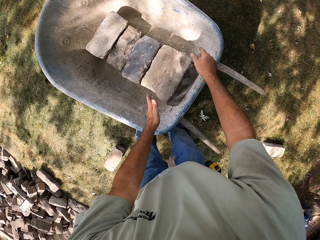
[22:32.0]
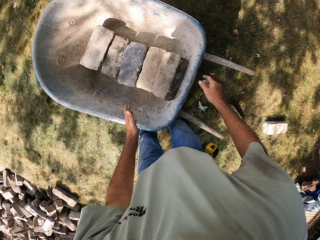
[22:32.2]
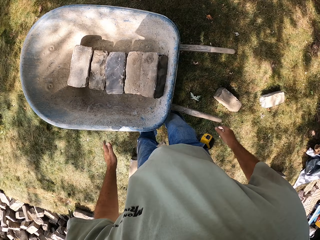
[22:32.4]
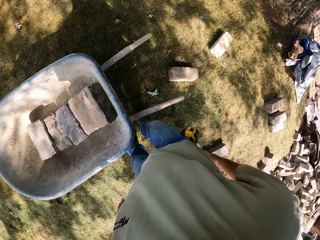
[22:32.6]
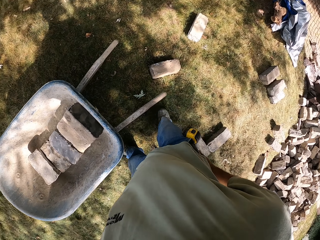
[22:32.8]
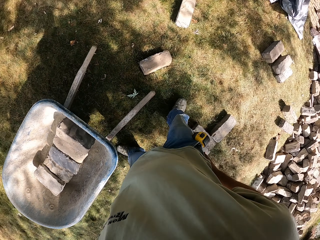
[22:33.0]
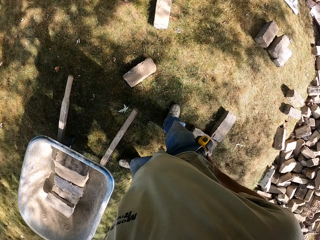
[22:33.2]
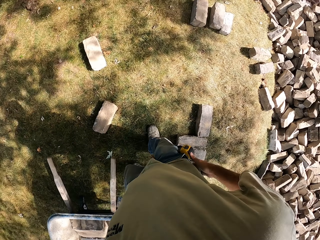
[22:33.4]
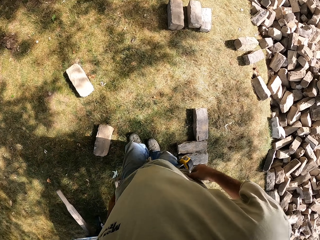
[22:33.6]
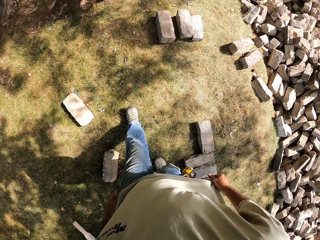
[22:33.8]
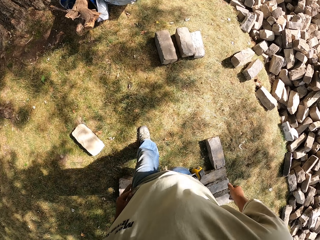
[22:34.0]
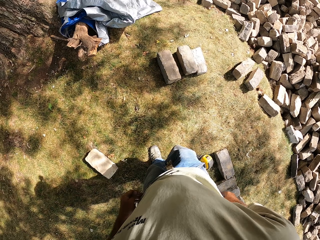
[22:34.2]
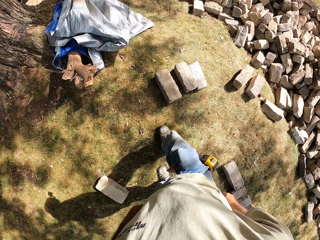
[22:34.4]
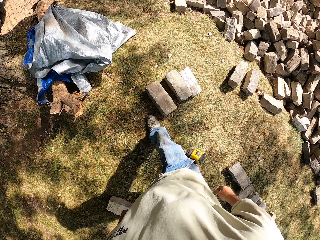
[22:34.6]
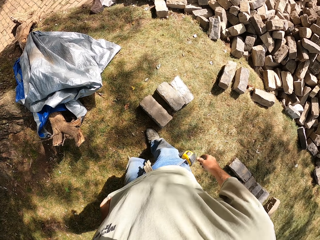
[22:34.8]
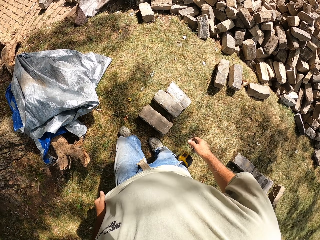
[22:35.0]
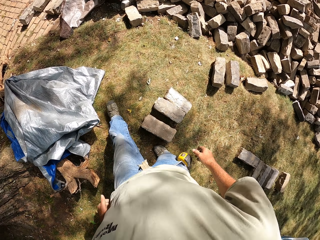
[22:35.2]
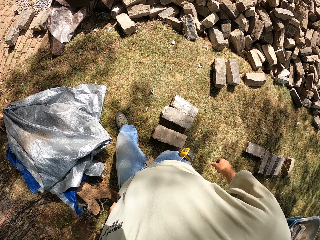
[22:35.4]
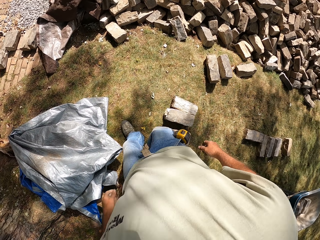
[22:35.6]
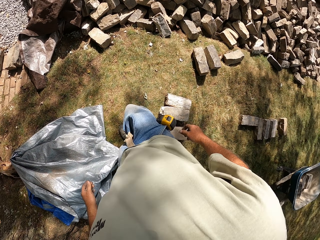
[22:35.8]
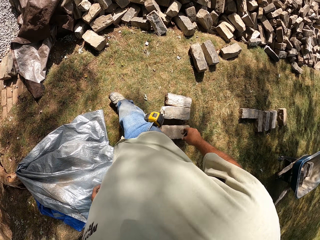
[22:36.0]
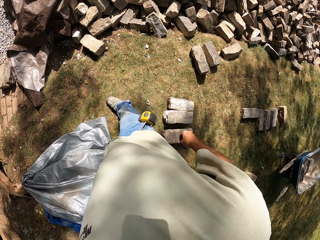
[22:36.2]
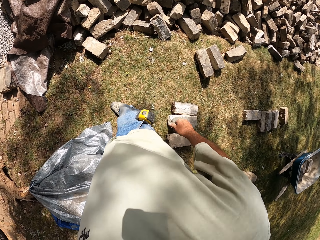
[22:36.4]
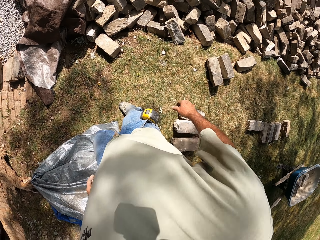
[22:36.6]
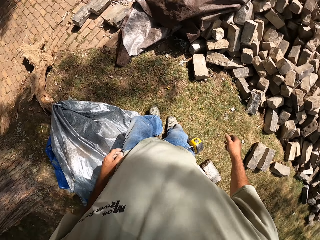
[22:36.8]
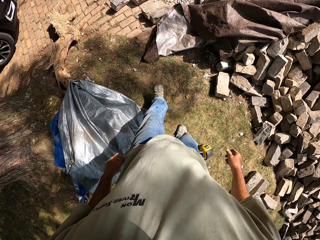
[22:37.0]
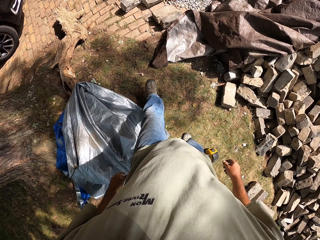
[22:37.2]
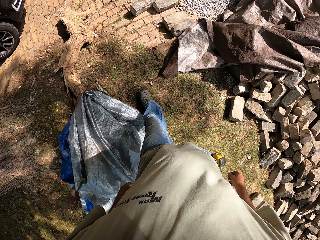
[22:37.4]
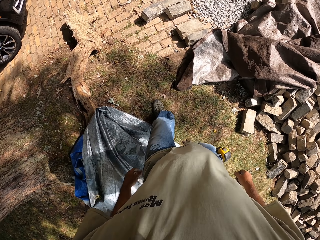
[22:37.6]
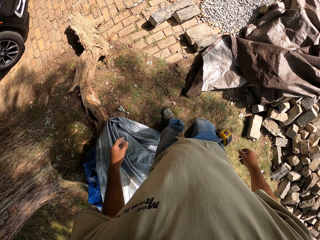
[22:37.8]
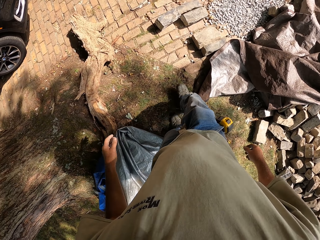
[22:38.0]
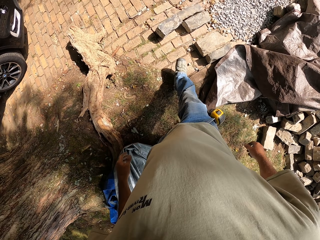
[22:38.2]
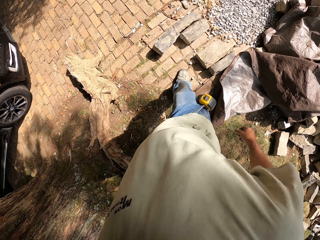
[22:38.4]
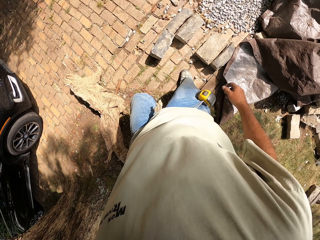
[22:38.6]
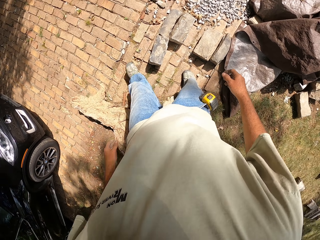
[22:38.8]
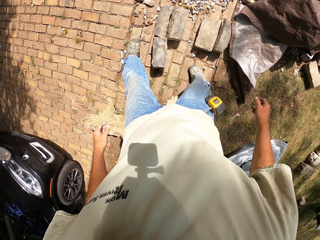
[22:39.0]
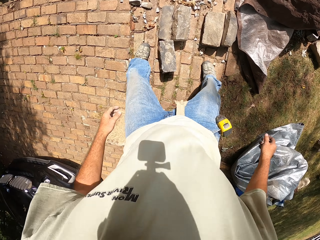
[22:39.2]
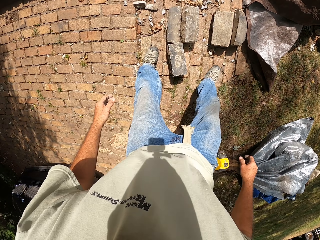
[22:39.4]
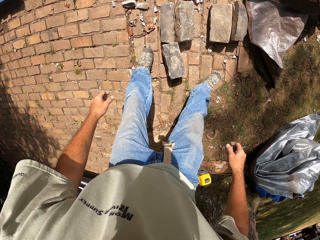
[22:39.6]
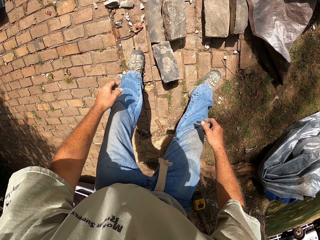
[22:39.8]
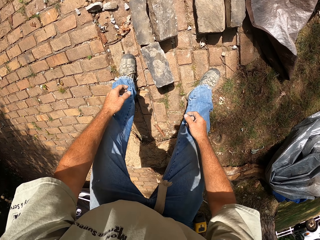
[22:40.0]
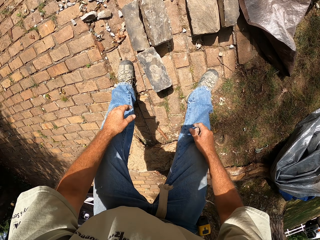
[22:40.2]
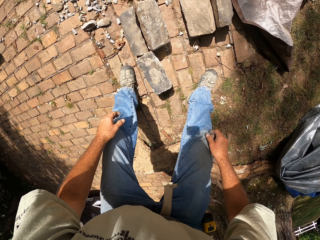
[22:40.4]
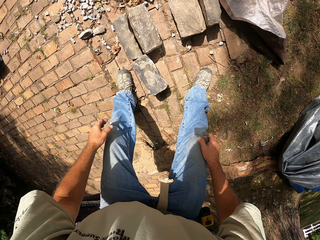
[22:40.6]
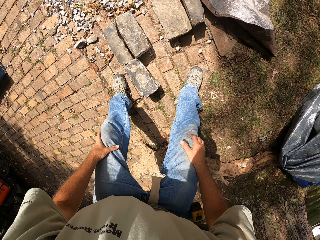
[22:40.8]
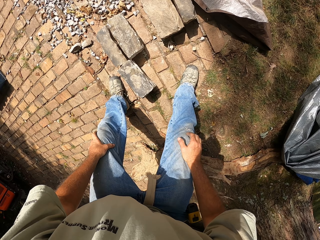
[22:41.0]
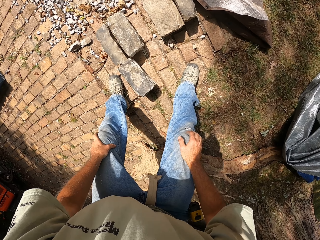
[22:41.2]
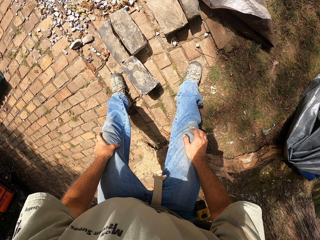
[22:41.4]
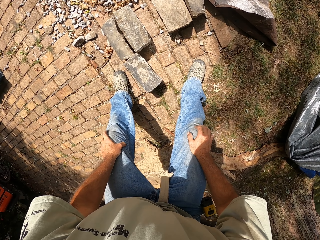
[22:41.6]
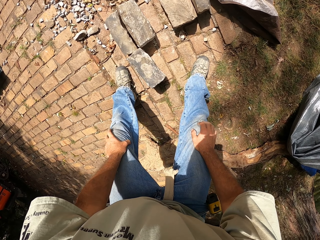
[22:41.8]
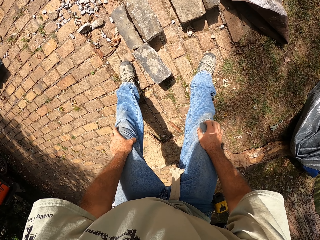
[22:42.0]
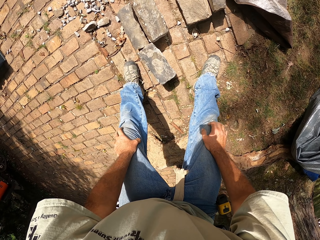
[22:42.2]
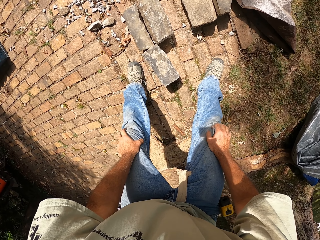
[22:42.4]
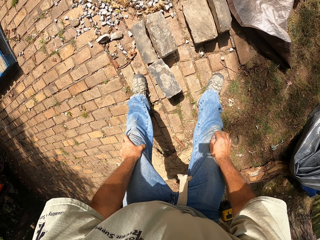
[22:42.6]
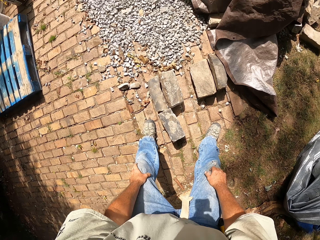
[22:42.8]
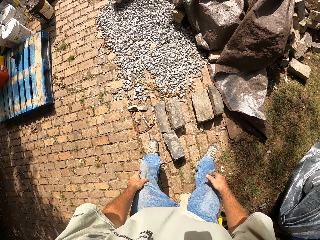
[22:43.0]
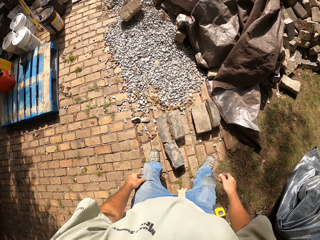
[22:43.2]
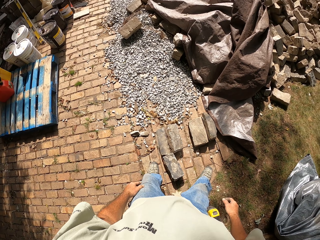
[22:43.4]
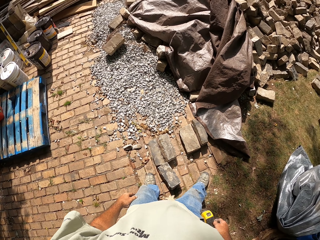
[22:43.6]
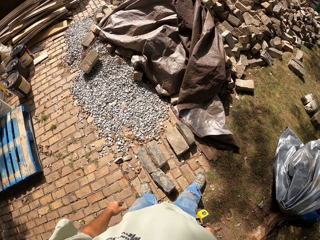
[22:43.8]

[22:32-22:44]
The camera wearer drops the stone on a wheelbarrow. They walk around the construction site.

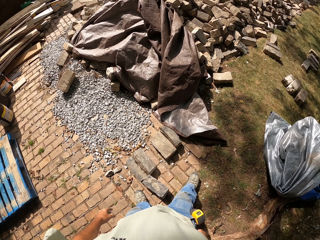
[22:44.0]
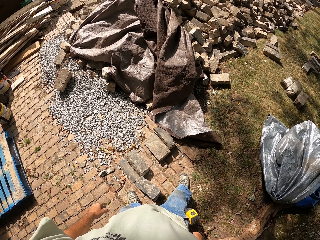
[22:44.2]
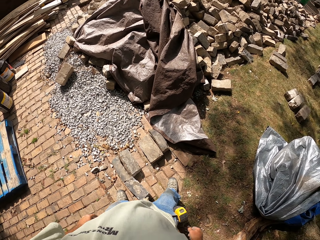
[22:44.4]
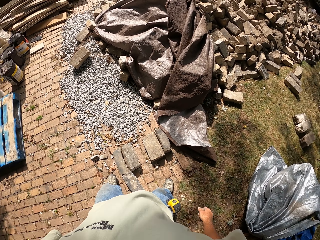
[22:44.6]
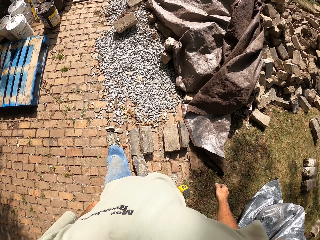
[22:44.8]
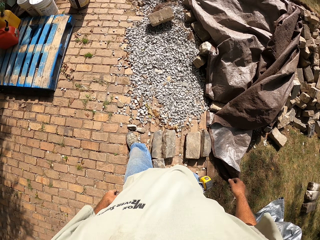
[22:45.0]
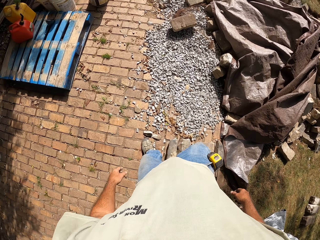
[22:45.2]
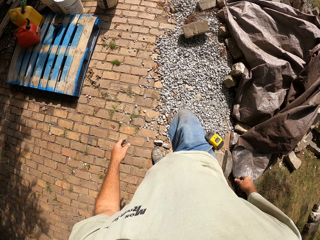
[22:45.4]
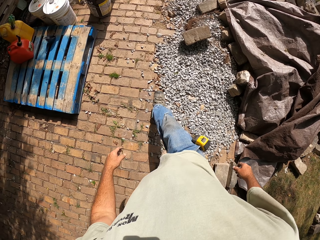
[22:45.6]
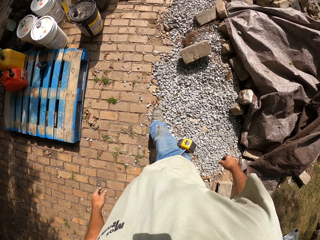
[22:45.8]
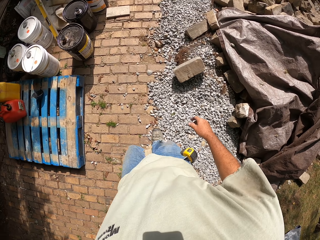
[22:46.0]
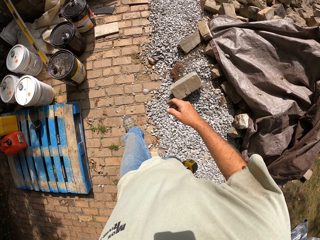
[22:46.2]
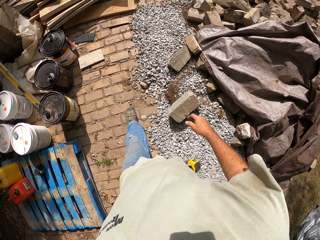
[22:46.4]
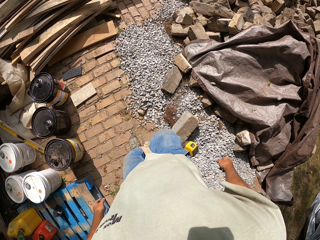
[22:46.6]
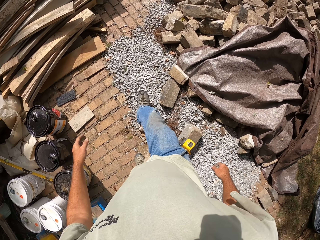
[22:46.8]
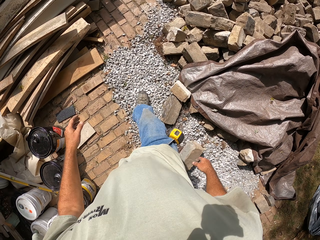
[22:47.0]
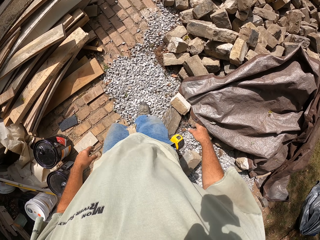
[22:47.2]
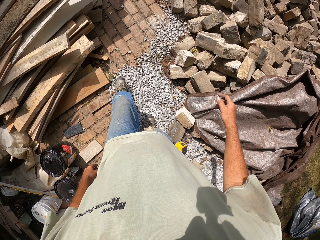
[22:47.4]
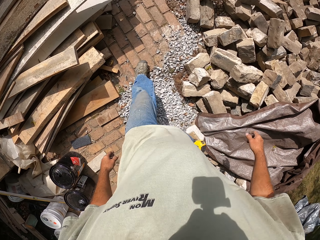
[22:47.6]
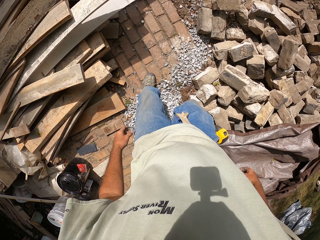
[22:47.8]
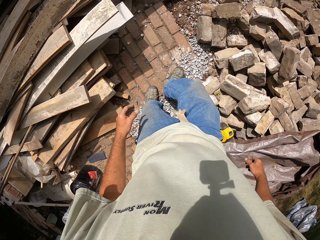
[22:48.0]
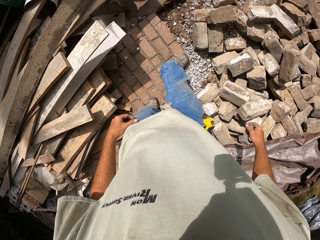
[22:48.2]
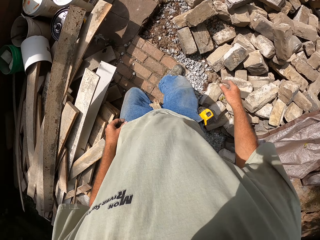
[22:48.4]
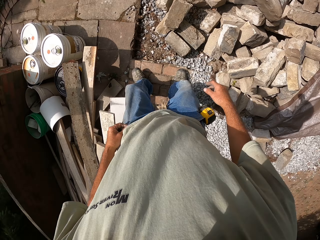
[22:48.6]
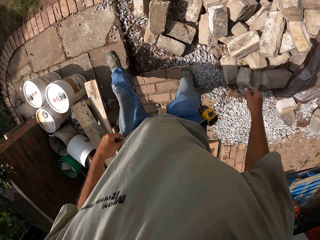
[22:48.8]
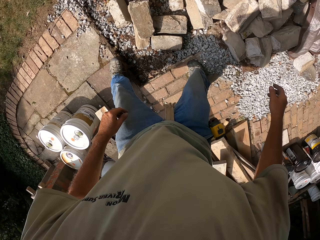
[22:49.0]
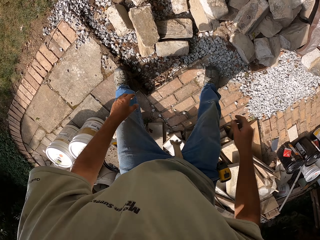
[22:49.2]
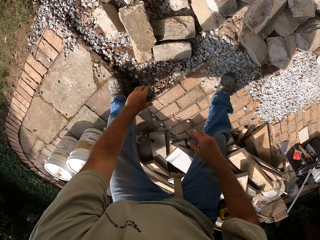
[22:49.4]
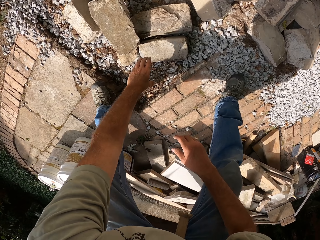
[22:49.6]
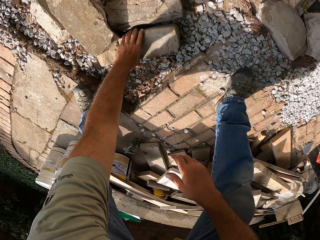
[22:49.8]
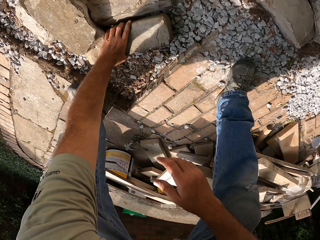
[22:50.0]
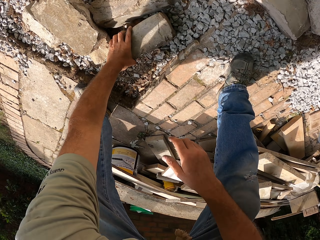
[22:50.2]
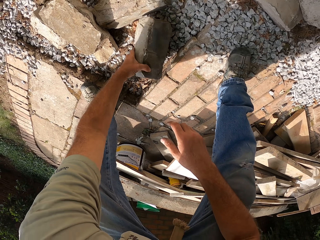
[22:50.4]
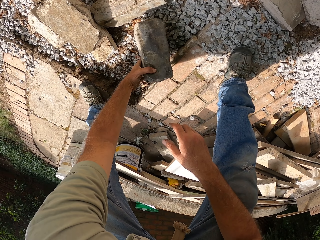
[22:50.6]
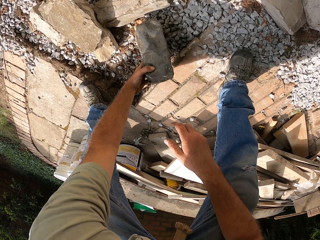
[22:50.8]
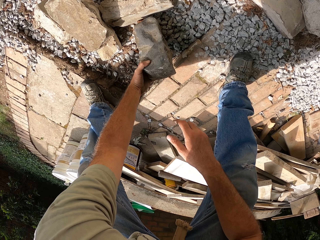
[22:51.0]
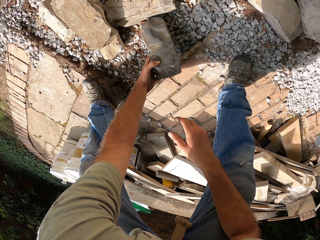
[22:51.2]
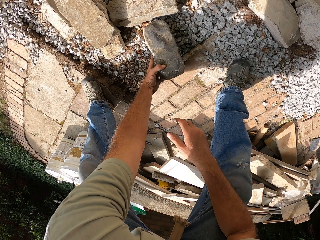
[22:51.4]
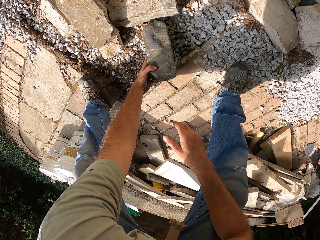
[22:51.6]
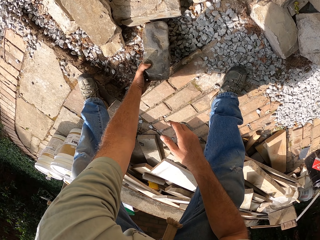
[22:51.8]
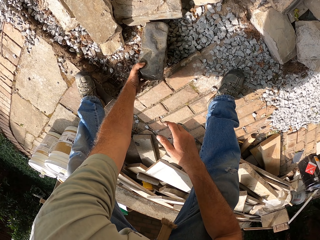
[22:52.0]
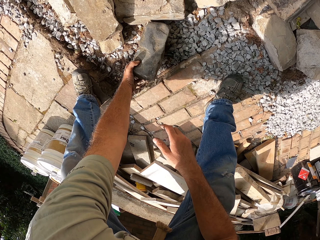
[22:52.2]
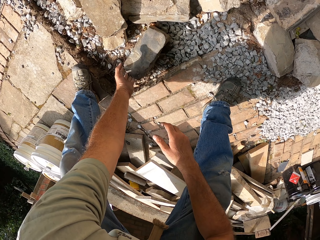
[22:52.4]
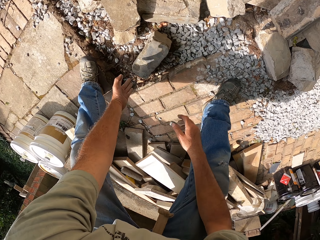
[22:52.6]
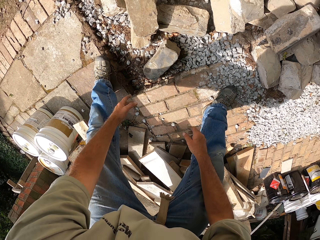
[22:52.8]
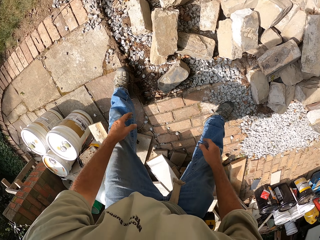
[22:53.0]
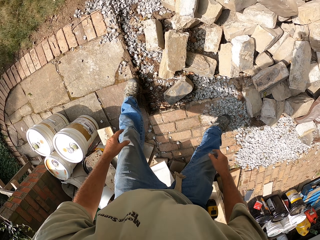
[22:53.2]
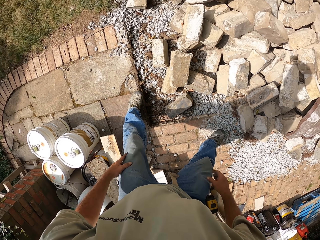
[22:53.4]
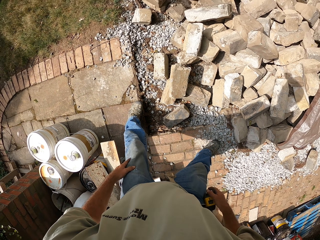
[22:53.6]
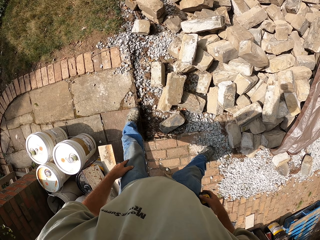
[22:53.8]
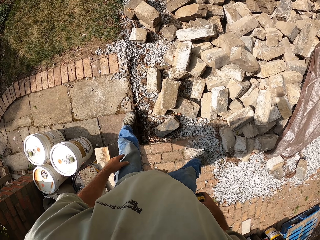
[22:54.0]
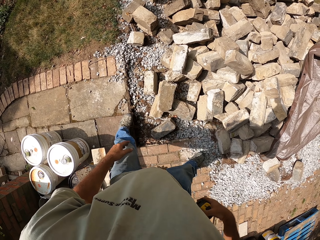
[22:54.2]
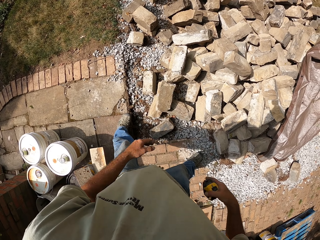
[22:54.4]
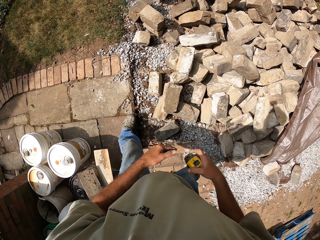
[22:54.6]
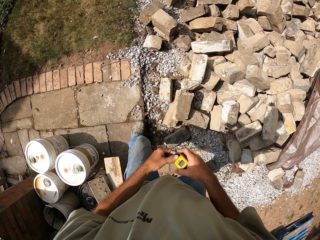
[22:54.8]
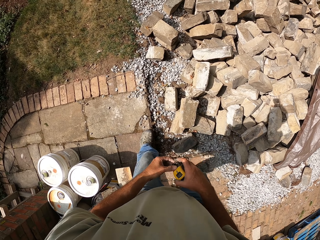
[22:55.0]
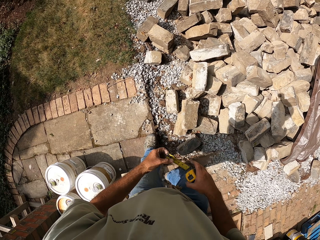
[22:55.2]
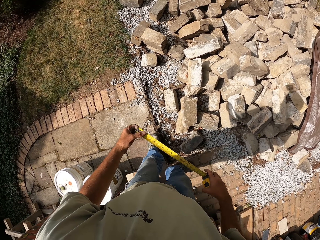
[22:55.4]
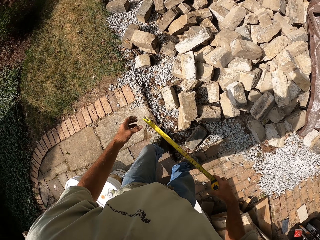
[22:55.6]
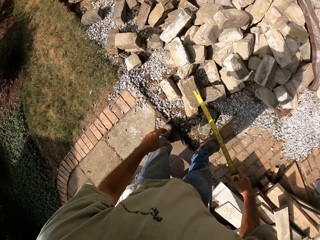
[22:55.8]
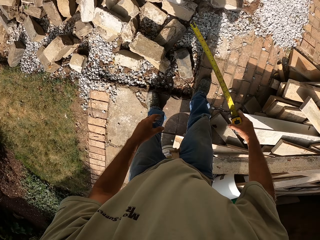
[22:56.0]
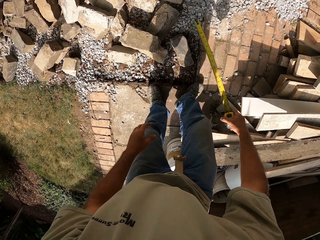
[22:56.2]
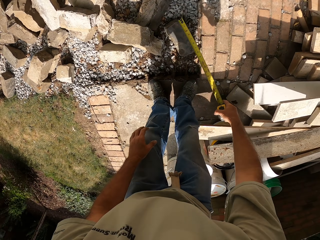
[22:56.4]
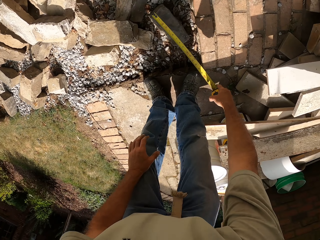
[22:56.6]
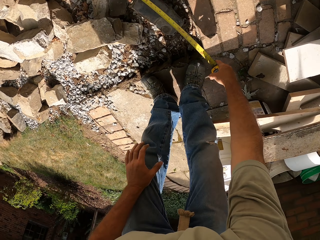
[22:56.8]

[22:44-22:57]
The camera wearer picks a brick. He drops the brick. He removes a tape measure from his pocket.
